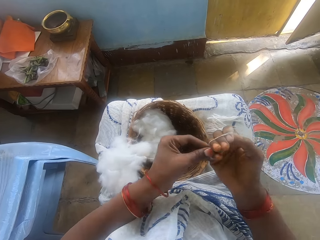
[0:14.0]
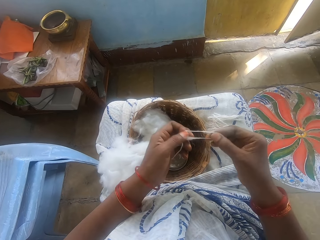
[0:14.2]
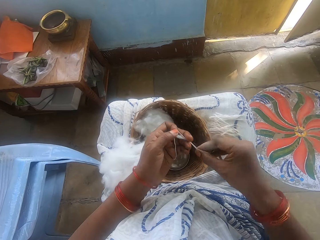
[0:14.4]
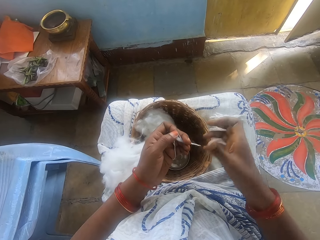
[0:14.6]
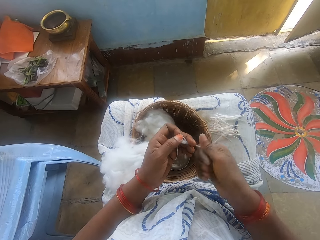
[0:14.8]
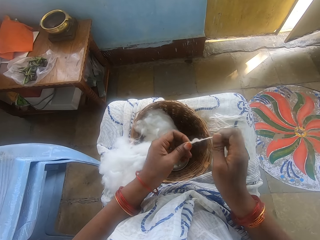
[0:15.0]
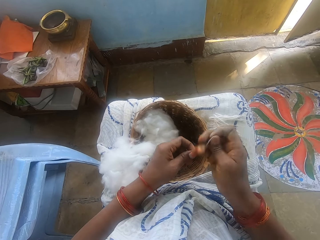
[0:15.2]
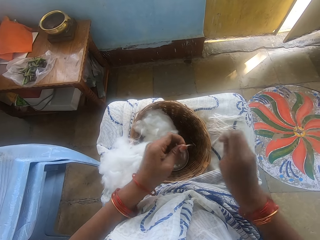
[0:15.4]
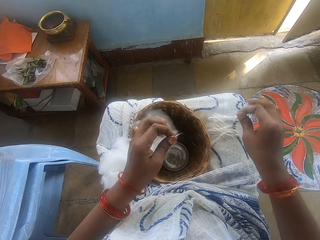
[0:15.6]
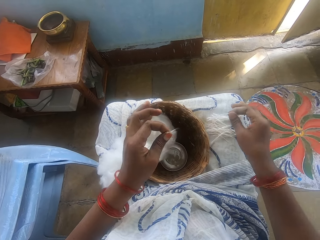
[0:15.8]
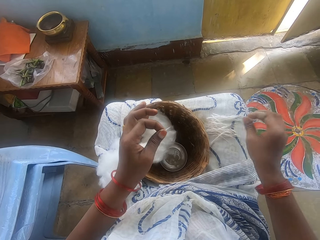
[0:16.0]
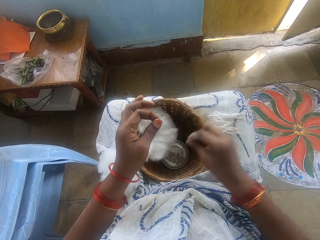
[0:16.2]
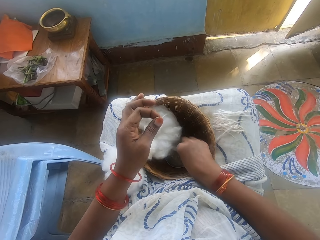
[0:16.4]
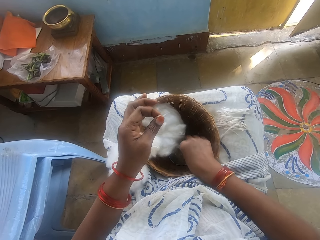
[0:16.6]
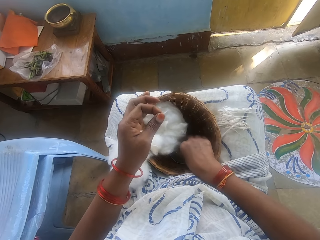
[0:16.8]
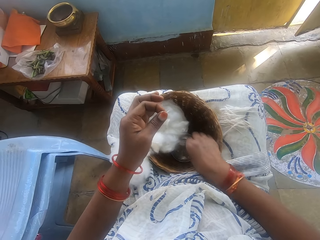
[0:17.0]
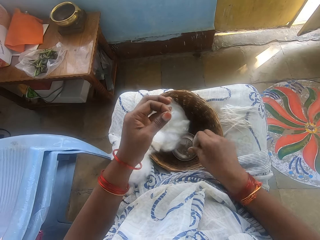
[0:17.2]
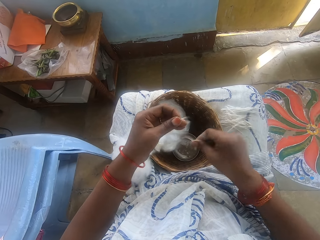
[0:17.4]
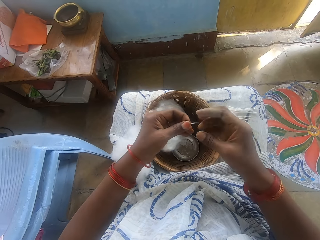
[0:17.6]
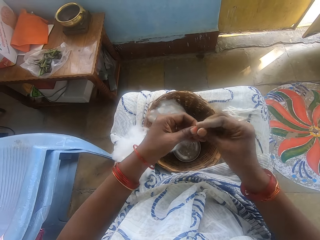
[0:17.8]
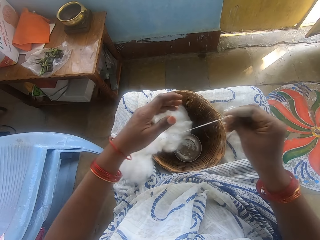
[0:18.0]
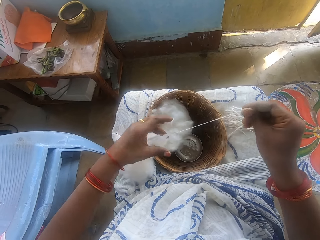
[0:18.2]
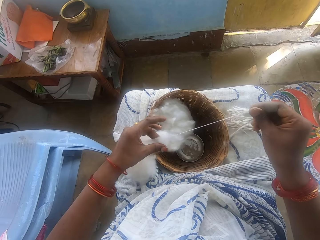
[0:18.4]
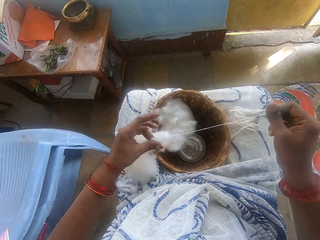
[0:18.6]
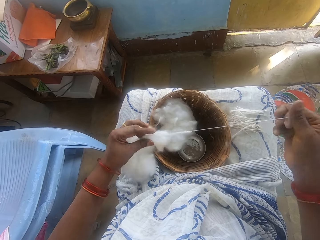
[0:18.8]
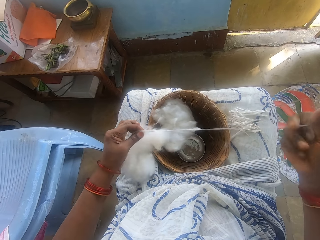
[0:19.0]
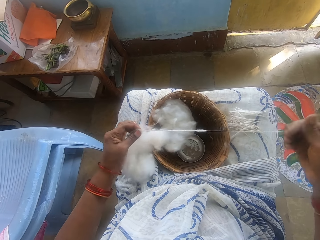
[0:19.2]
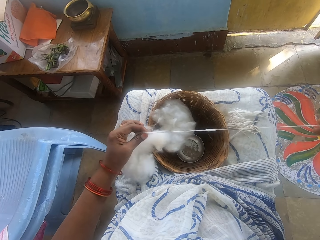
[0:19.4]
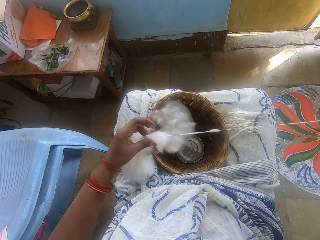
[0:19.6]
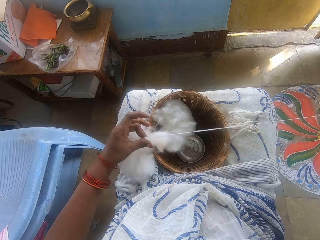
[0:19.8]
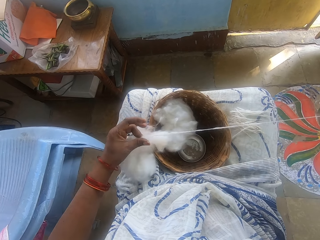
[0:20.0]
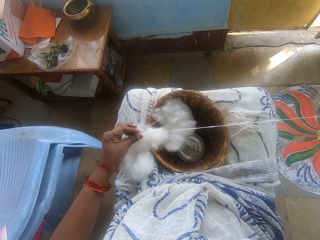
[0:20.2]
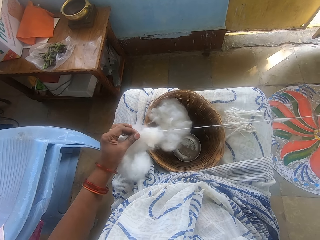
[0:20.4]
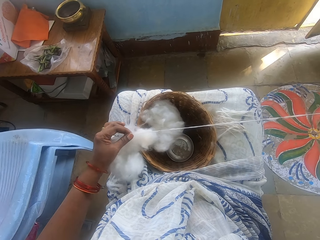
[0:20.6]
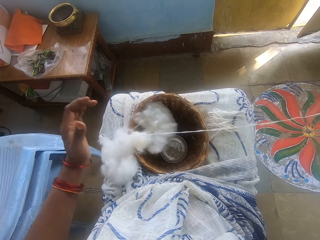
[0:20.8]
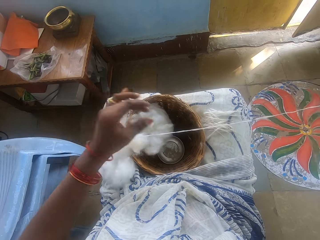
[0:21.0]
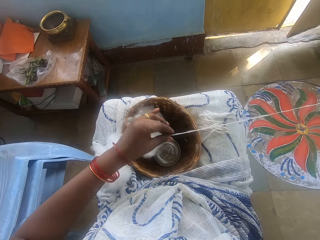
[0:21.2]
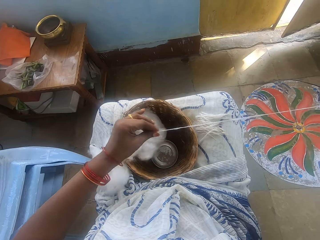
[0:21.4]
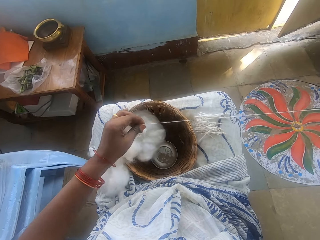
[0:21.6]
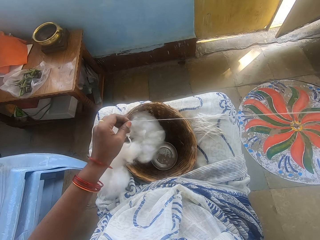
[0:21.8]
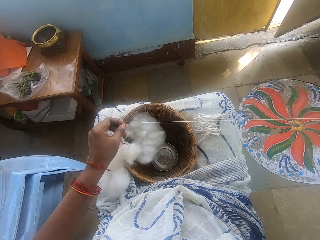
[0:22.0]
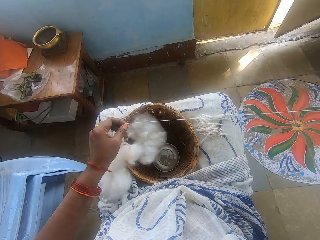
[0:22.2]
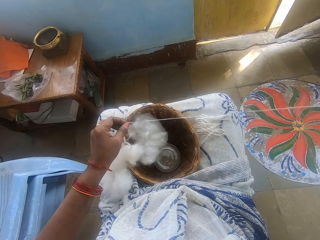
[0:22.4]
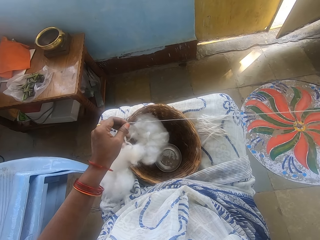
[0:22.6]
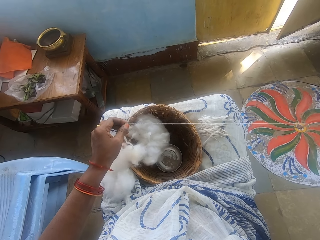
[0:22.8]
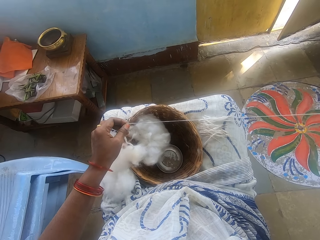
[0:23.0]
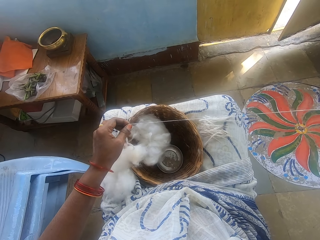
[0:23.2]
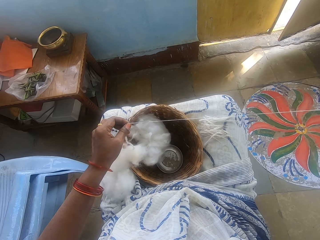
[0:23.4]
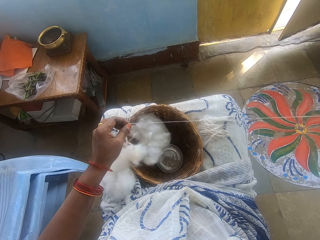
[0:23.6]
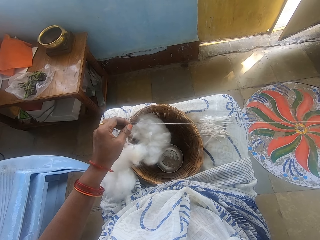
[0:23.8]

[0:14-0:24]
The camera wearer cuts the cotton wool into size. She drops the cotton wool on her lap. She touches water in the small bowl. She threads the cotton wool and spins the wool.

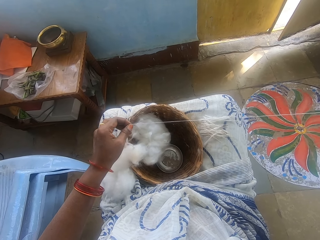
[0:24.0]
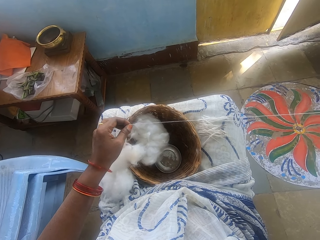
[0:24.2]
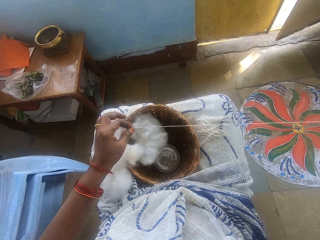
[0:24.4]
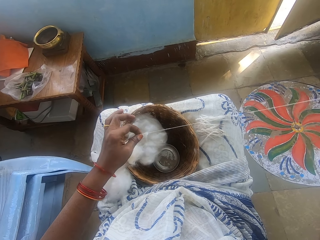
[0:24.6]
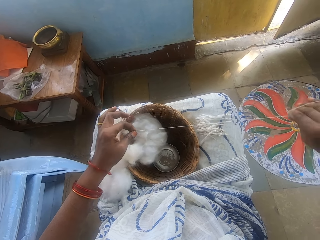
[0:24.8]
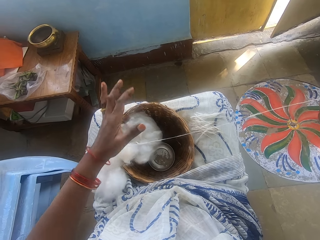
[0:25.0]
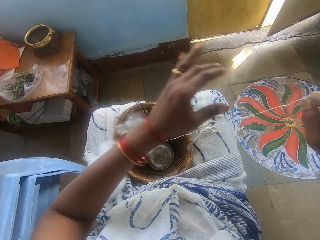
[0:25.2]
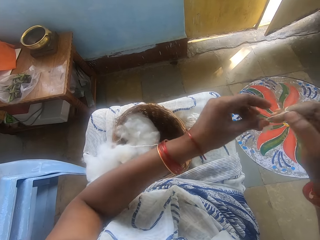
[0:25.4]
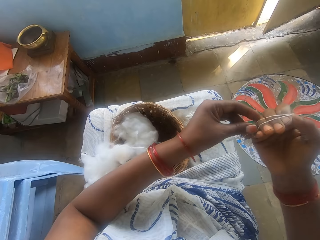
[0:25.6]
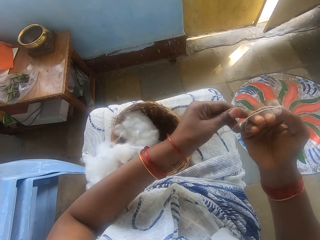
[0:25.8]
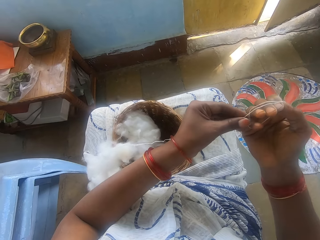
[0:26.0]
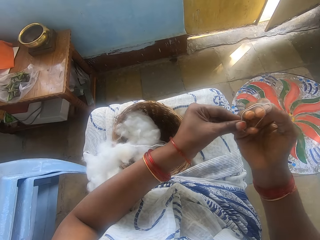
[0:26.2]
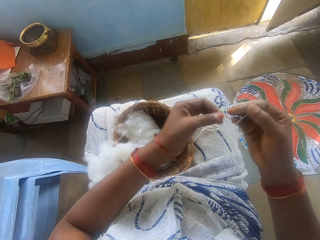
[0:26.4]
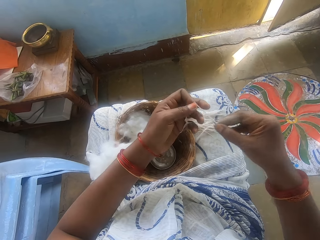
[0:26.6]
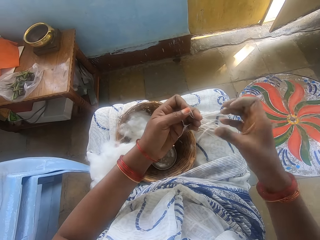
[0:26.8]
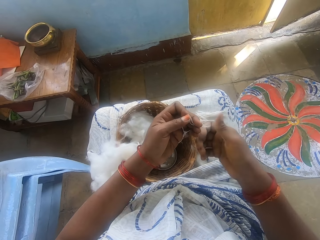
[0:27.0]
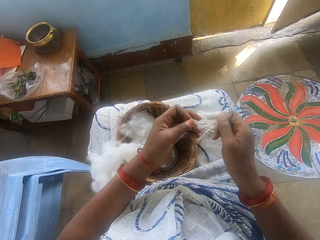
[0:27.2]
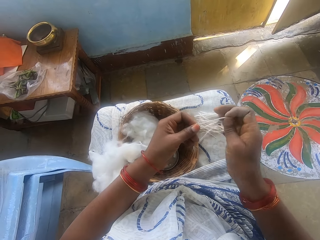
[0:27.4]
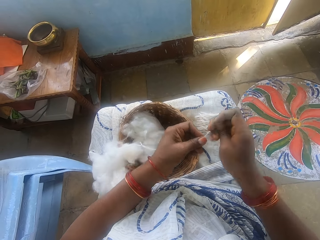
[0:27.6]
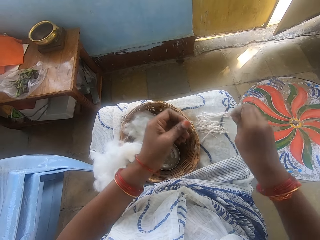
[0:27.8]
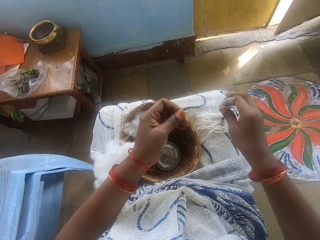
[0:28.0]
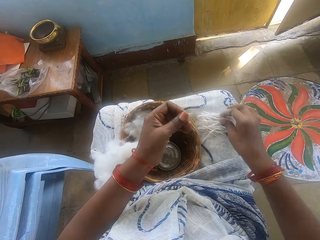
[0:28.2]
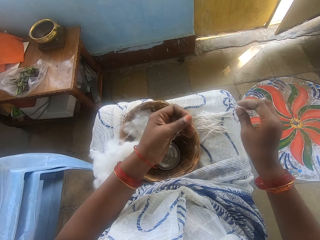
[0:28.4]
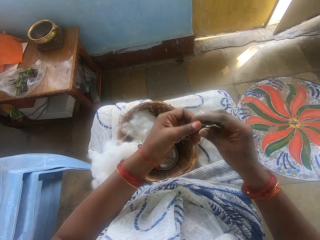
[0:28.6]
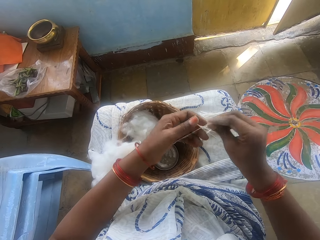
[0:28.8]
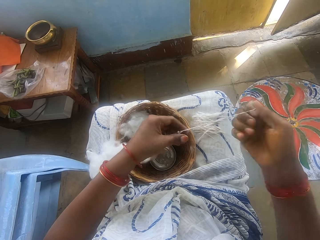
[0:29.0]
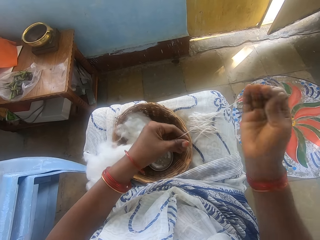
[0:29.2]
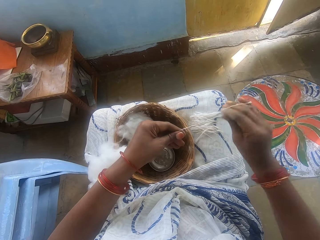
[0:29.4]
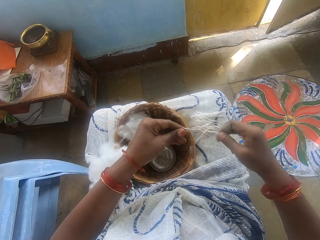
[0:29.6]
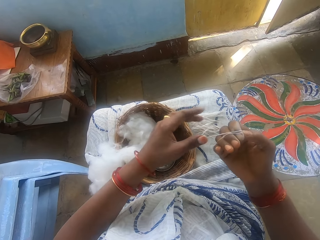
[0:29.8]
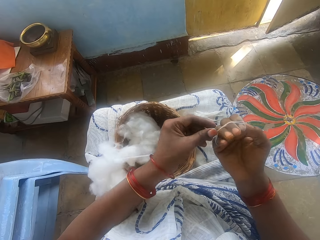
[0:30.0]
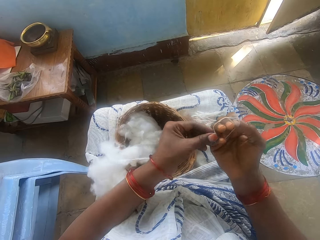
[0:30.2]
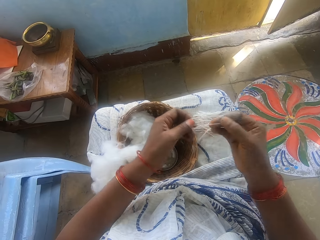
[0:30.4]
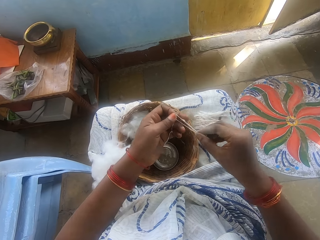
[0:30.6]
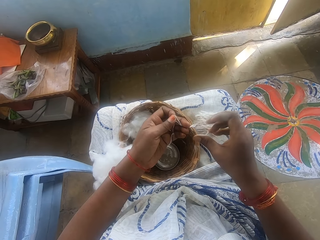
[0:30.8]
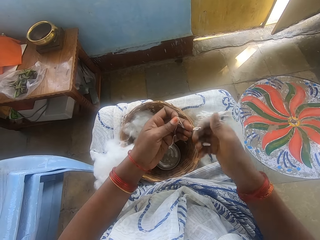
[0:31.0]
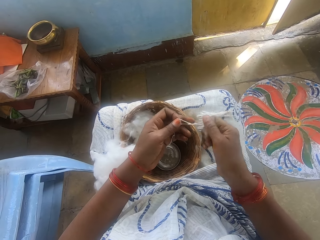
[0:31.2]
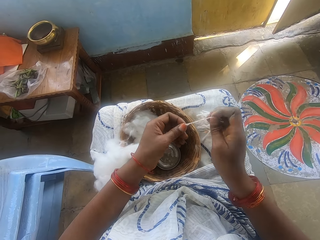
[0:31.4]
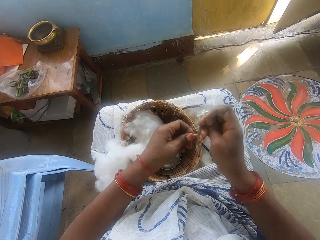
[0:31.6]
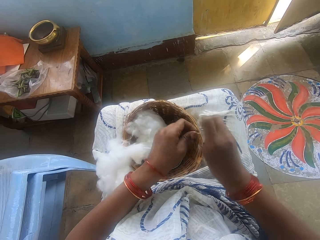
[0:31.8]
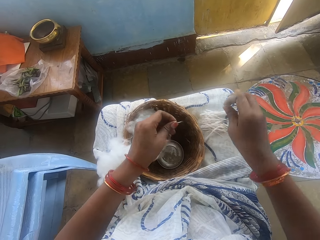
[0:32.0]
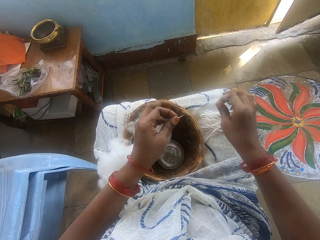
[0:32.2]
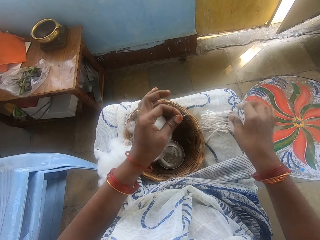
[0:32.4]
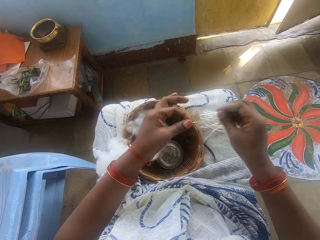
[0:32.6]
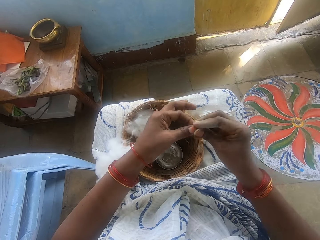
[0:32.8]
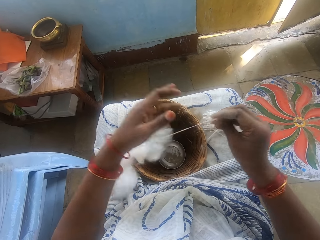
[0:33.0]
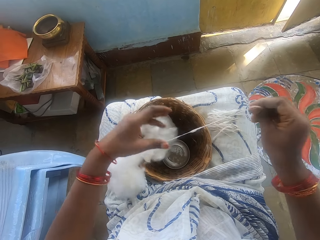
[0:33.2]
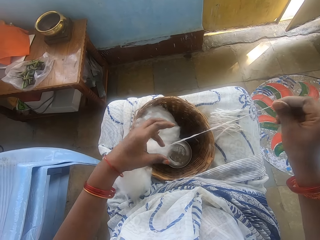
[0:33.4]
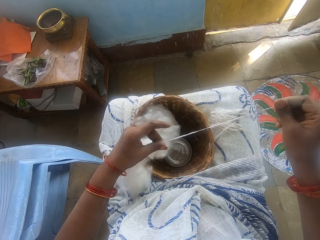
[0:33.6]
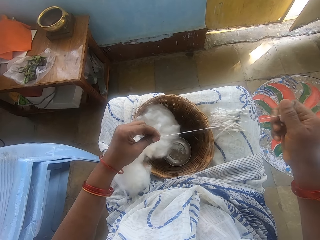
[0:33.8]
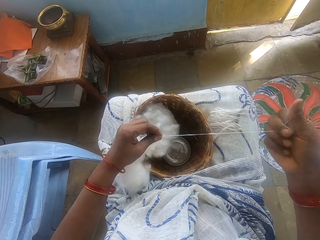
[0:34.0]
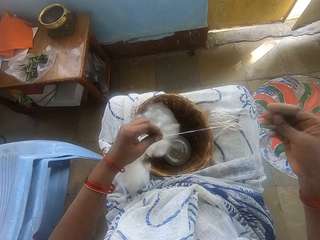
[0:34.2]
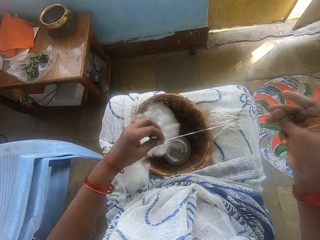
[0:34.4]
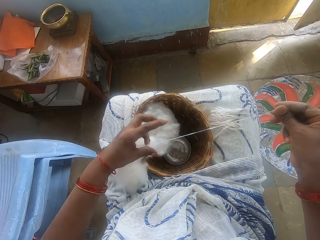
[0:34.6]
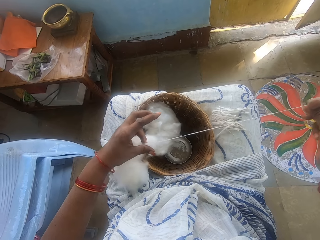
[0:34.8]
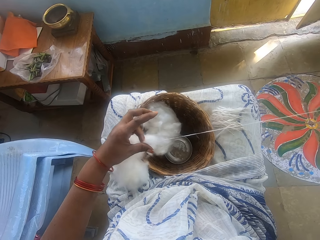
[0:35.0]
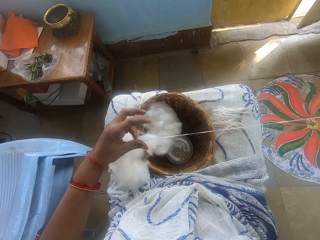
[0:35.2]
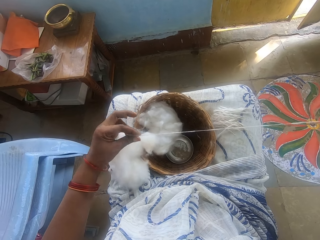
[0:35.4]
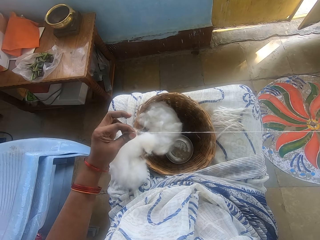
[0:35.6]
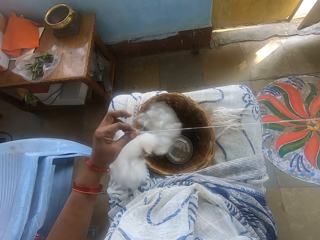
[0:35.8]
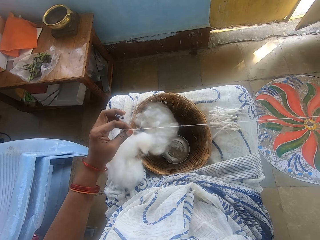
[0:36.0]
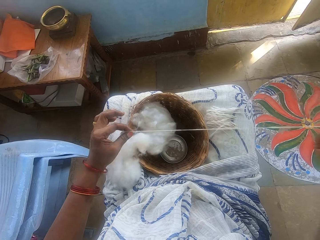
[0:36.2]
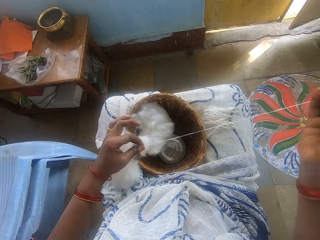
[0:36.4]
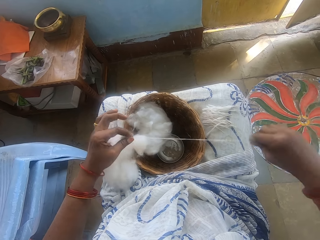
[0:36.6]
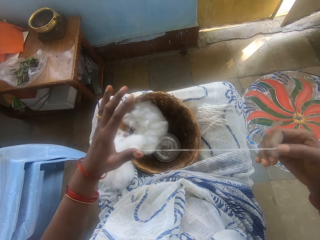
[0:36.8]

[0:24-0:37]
The camera wearer measures the cotton wool. She cuts the cotton wool into size. She drops the cotton wool on her lap. She threads the cotton wool and spins the wool. She cuts the cotton wool into size. She drops the cotton wool on her lap. She threads the cotton wool and spins the wool.
